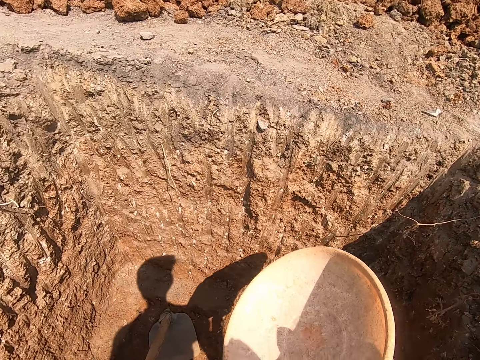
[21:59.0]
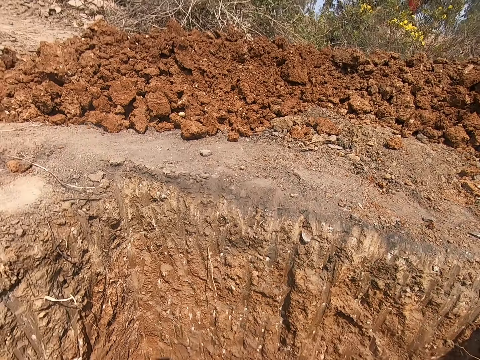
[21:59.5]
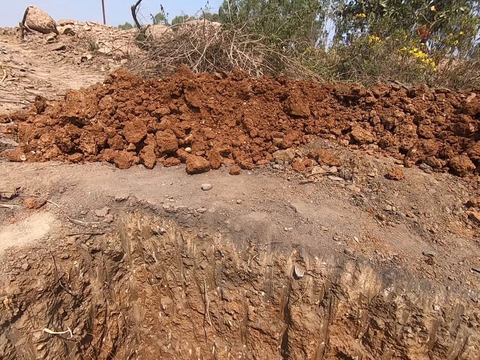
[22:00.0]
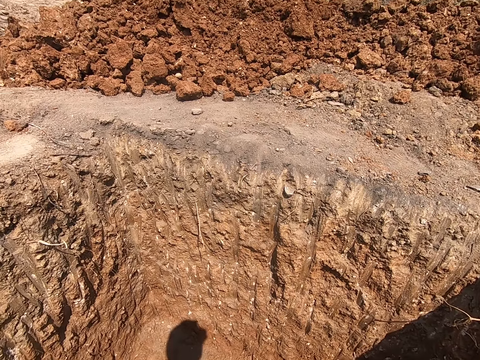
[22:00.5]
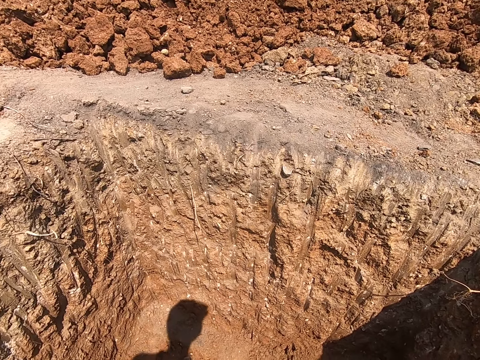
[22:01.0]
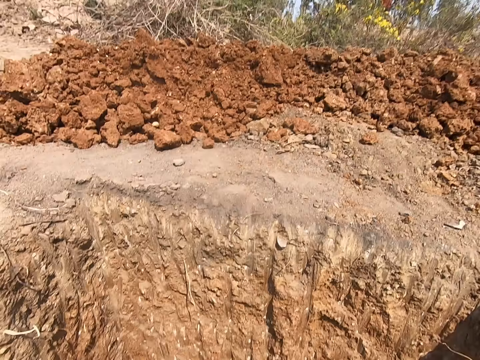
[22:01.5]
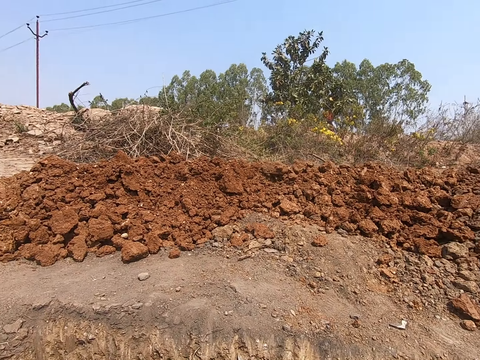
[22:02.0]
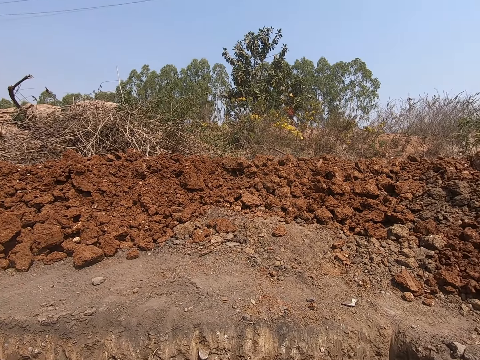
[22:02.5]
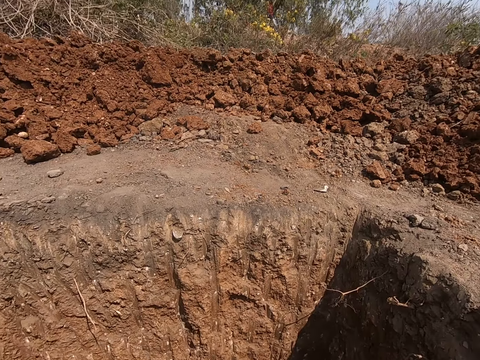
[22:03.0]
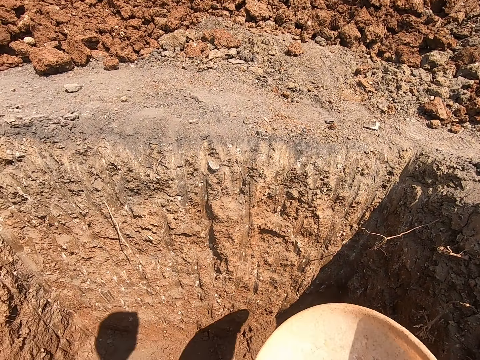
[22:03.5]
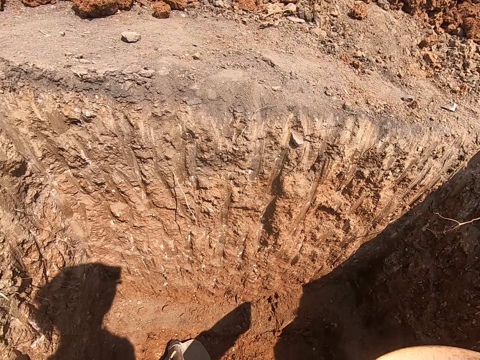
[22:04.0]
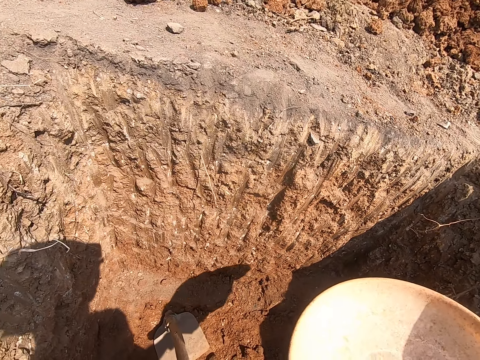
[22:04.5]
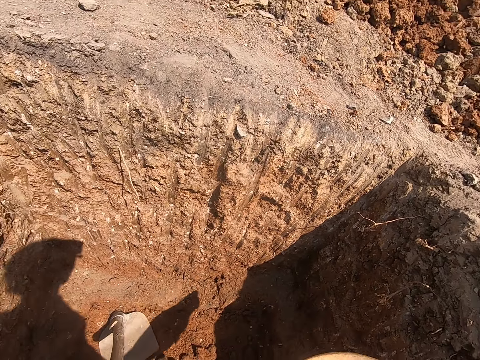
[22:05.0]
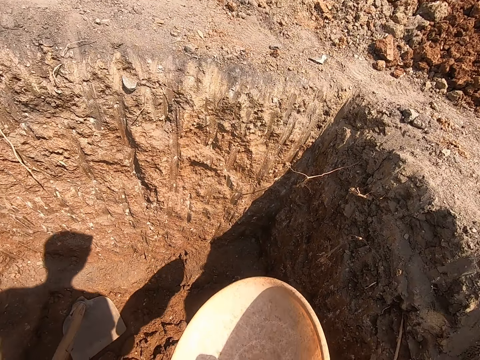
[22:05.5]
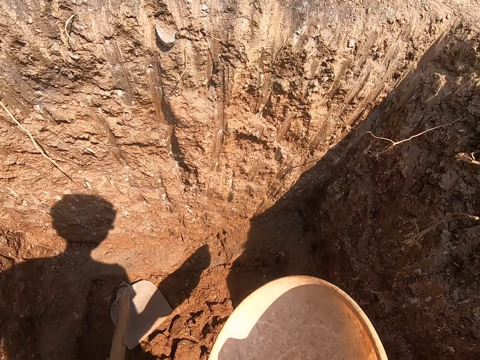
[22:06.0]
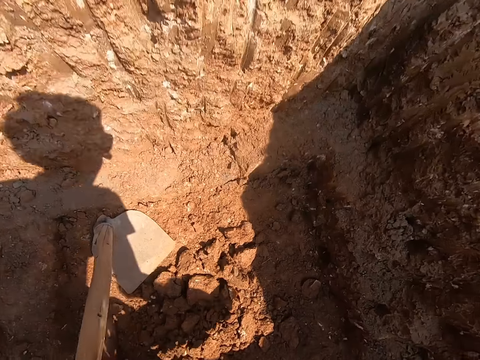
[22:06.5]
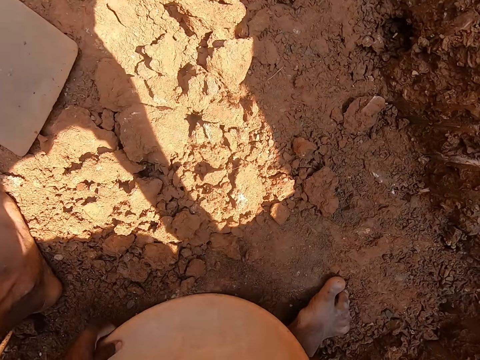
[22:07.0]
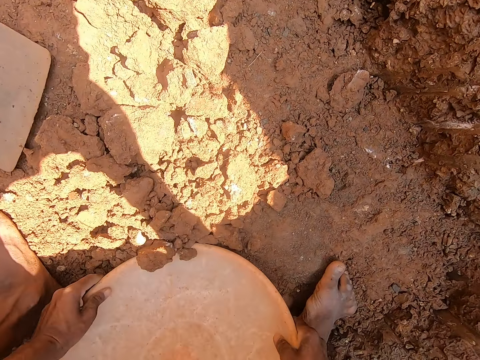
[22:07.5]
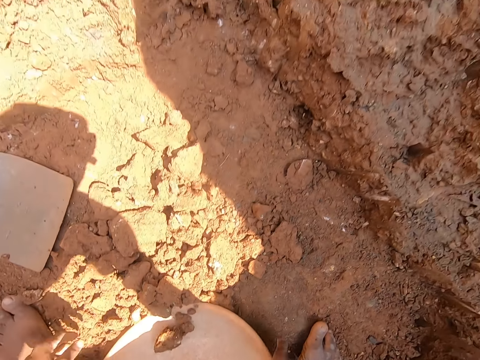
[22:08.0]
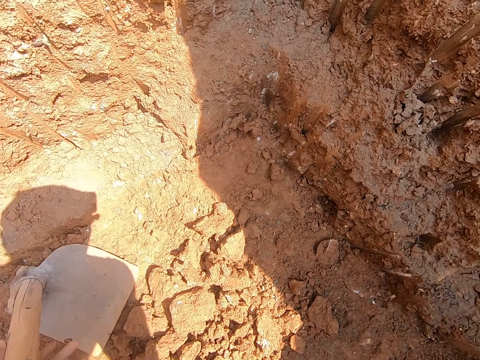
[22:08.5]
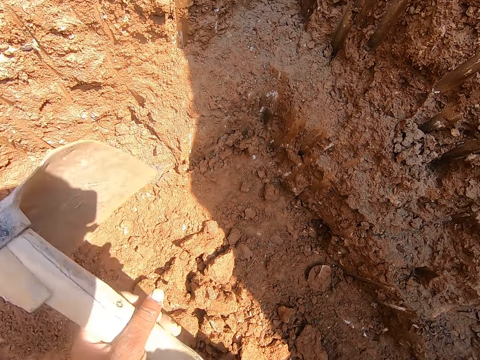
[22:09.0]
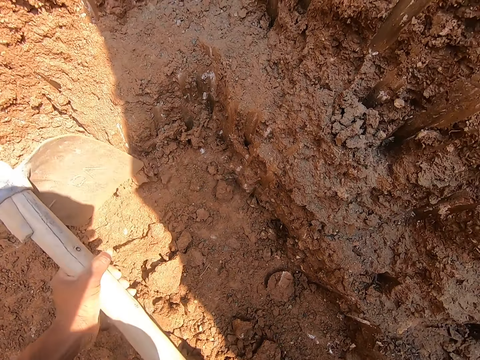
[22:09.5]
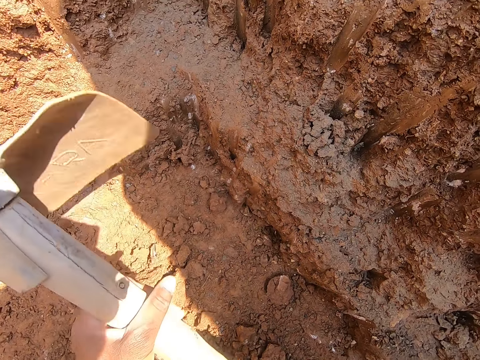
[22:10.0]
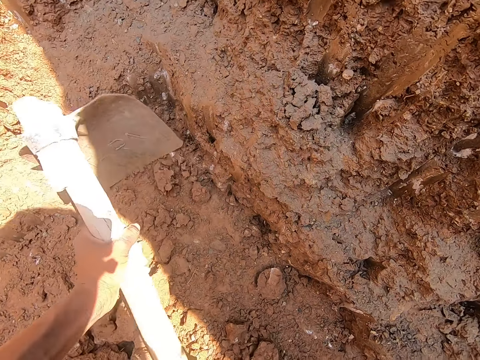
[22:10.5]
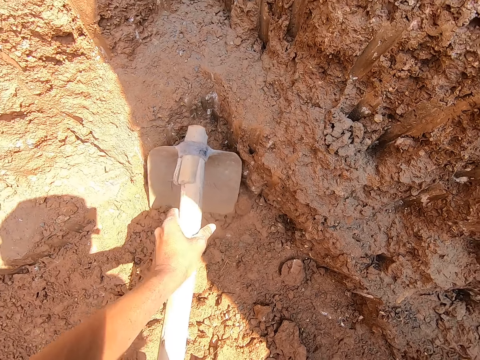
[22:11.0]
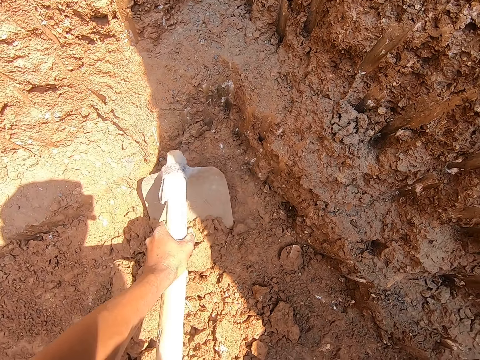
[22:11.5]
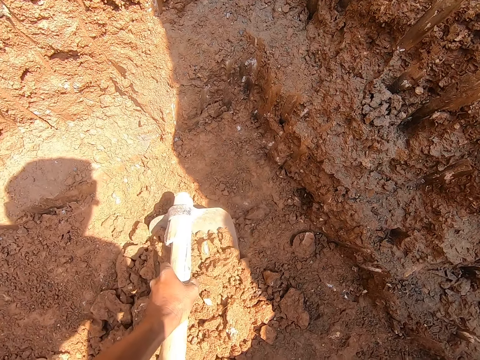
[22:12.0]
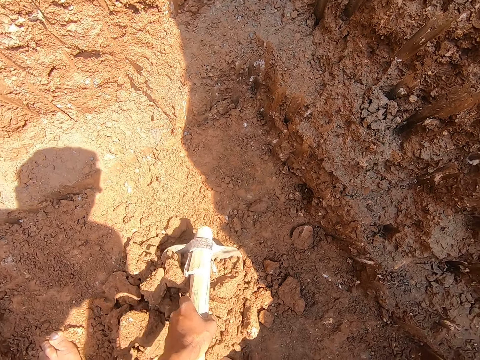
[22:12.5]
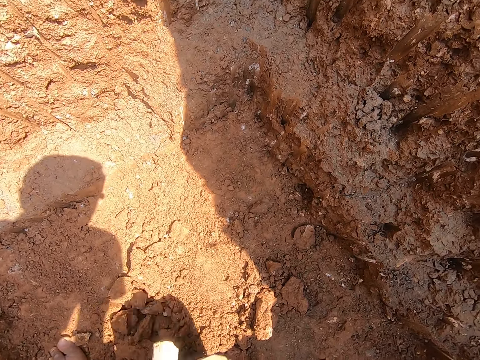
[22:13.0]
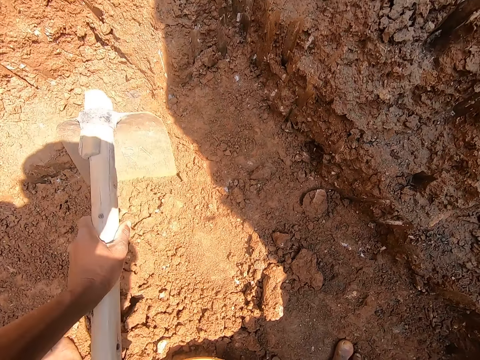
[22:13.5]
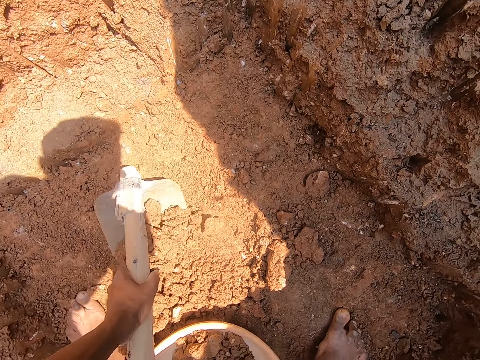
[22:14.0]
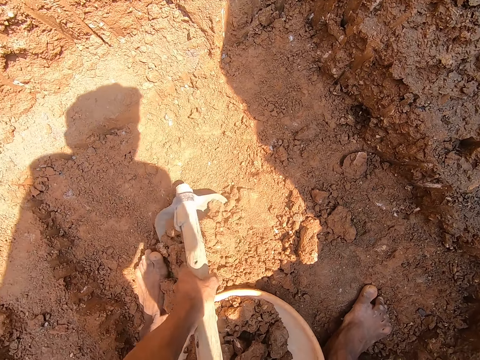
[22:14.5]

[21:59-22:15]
The camera wearer drops the head pan in his right hand on the ground. He bends down. He holds the hoe in his left hand to the ground. He packs the clay sand into the head pan with the hoe in his hands. He gathers the sand with a jembe. He scoops the sand on a tray with the jembe.

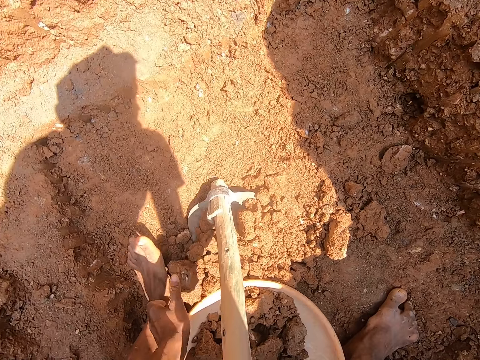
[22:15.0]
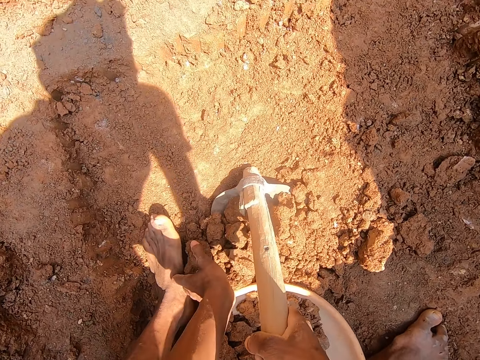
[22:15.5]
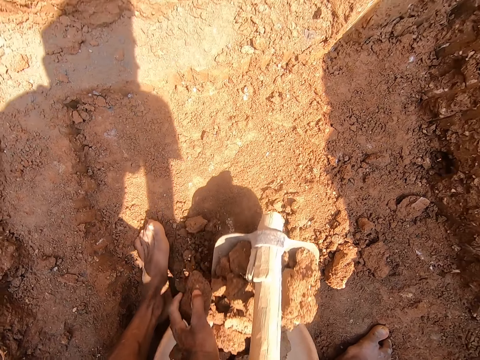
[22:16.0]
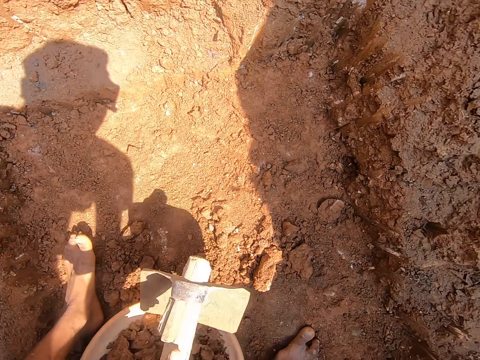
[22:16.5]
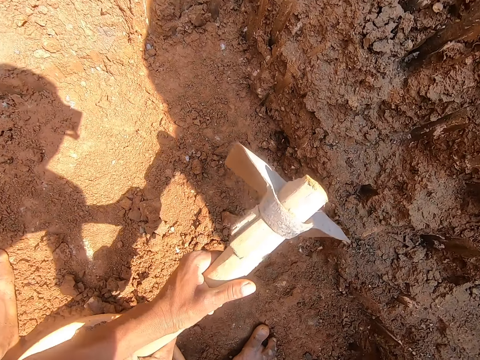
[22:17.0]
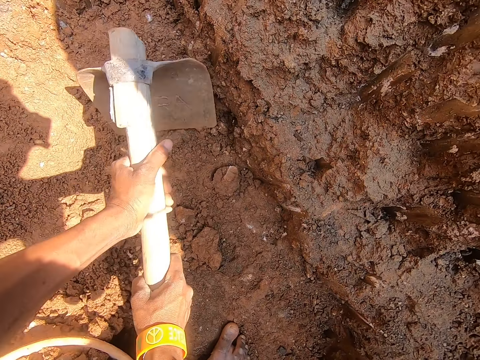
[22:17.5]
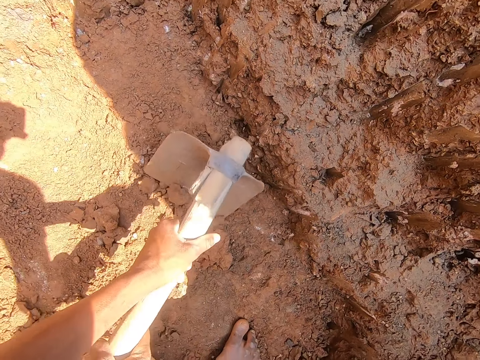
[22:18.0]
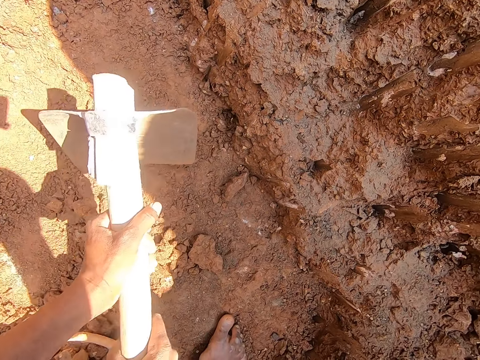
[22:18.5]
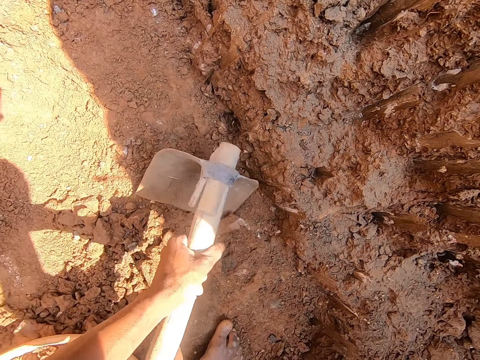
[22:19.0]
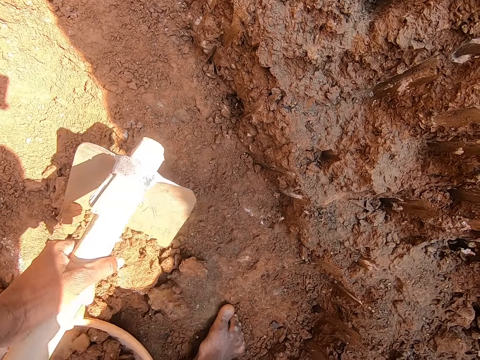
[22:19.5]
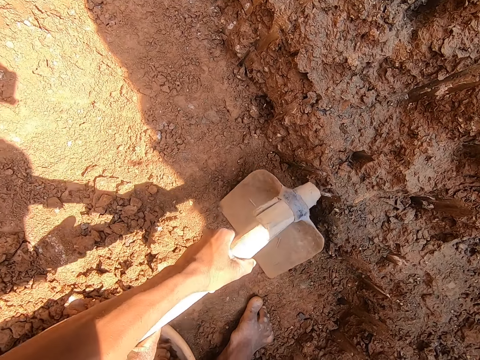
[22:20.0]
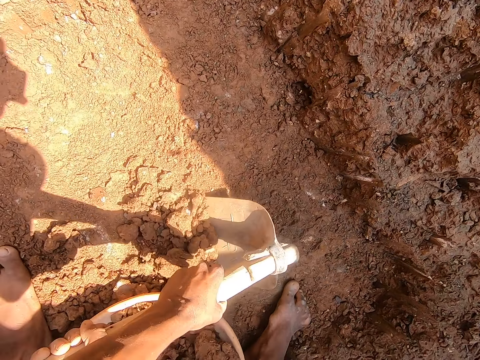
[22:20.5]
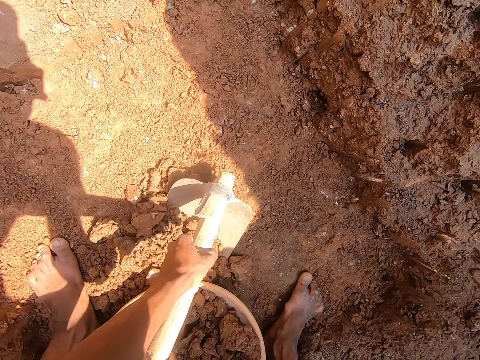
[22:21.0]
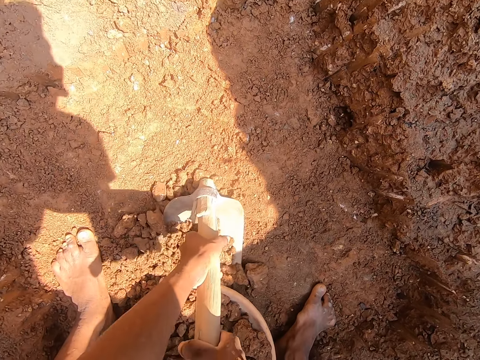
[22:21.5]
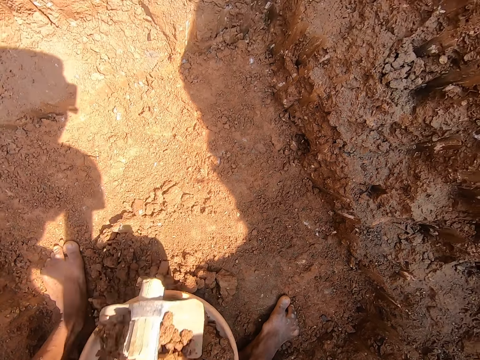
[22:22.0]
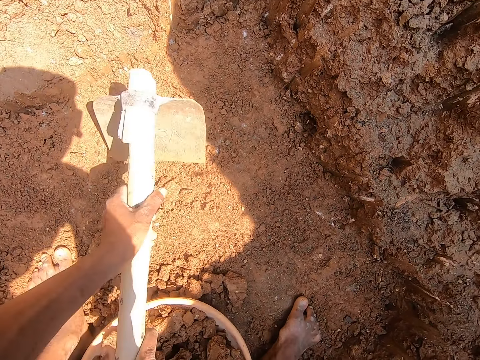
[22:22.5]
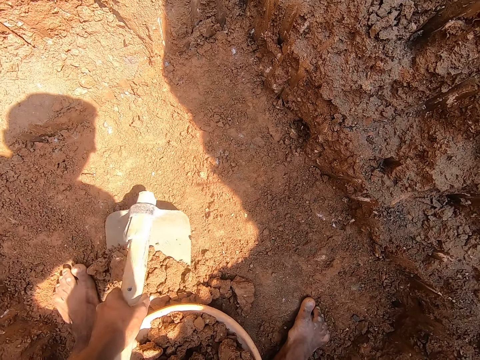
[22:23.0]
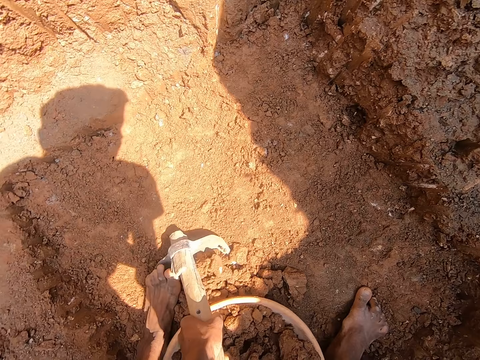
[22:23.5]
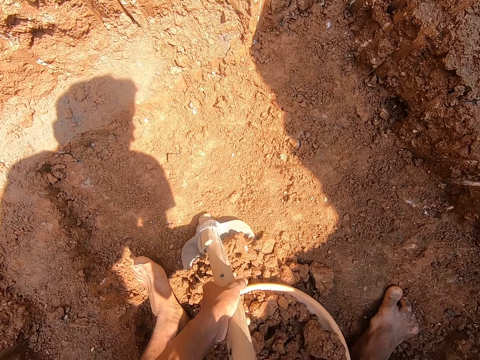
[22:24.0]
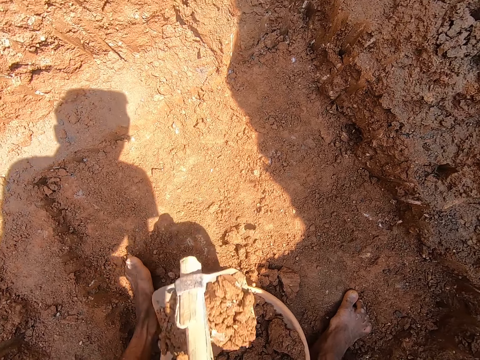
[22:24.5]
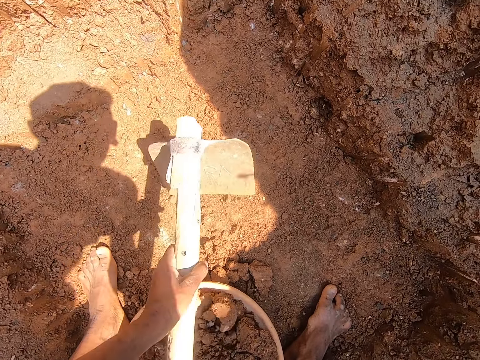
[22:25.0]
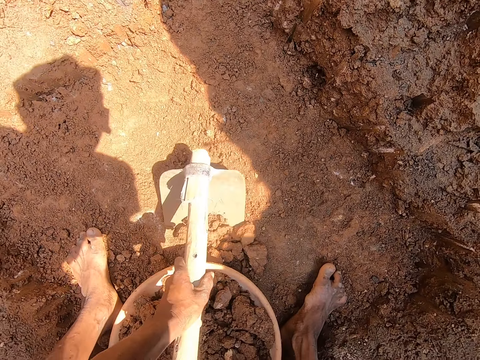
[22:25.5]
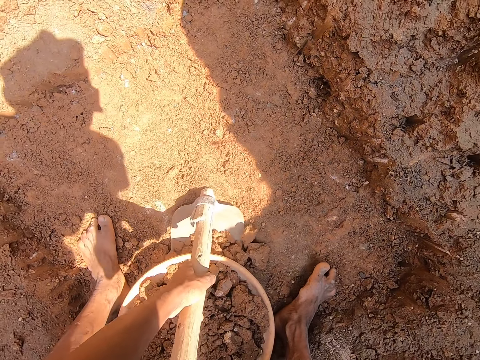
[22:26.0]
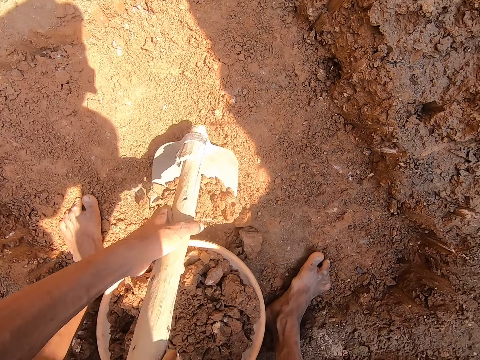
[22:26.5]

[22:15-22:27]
The camera wearer holds sand with a hand. He packs the sand on the ground with his left hand. He gathers the sand with a jembe. He scoops the sand on a tray with the jembe.
